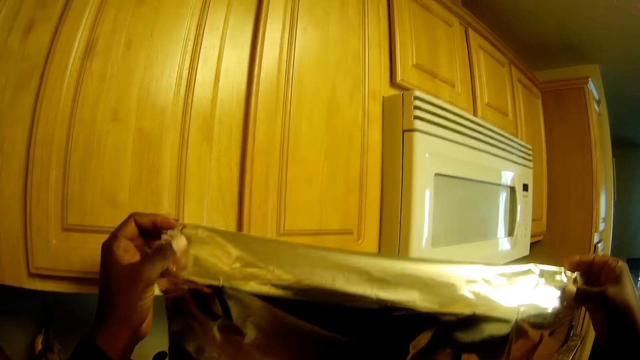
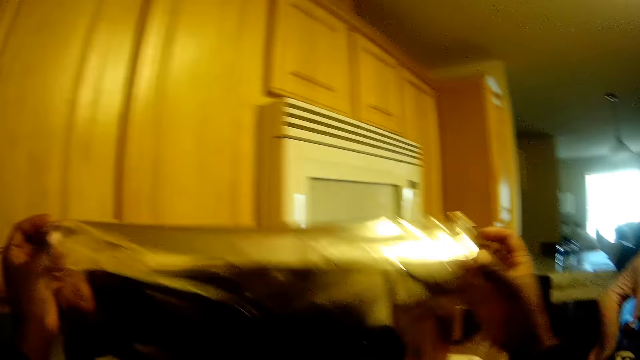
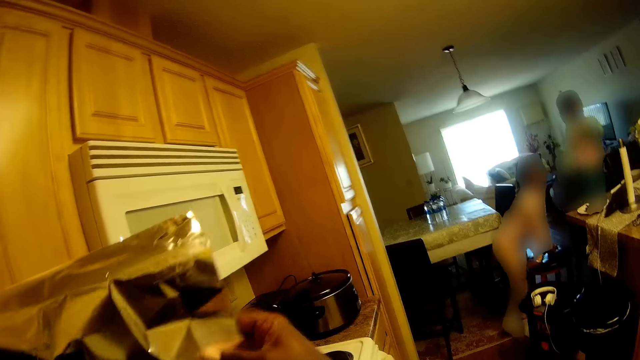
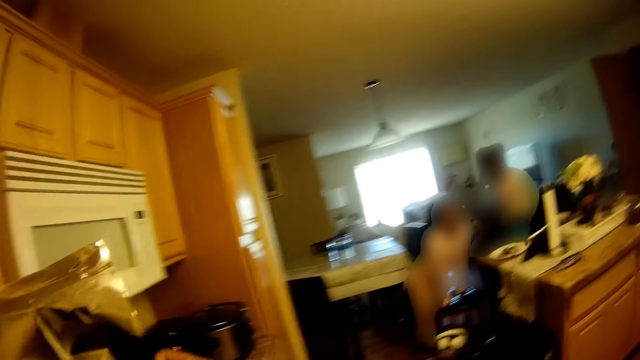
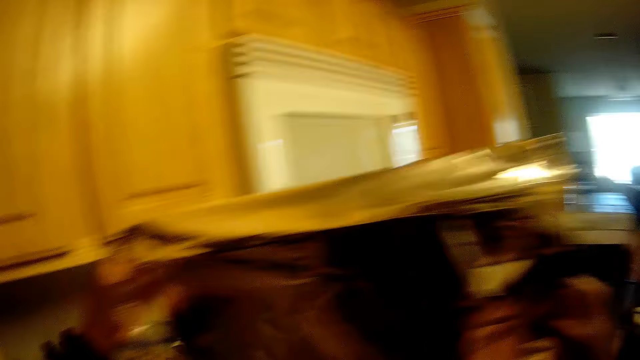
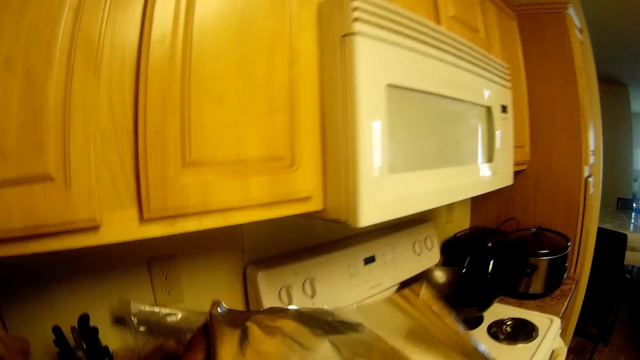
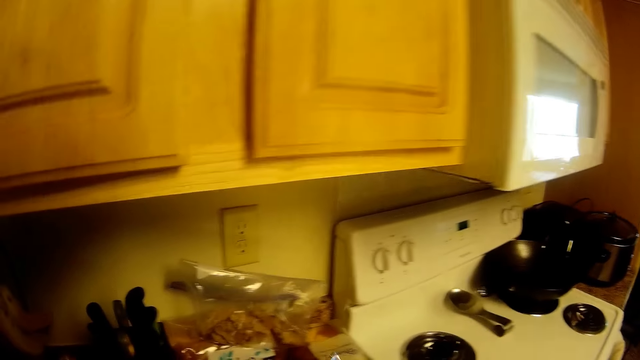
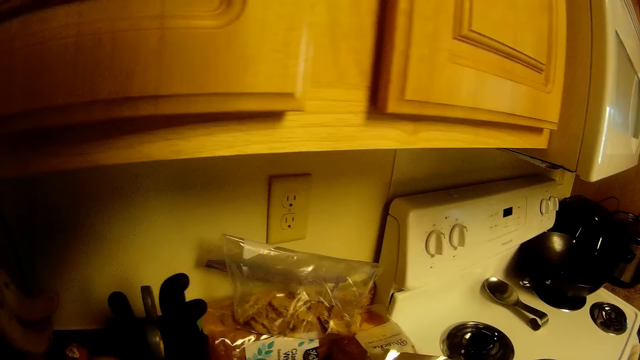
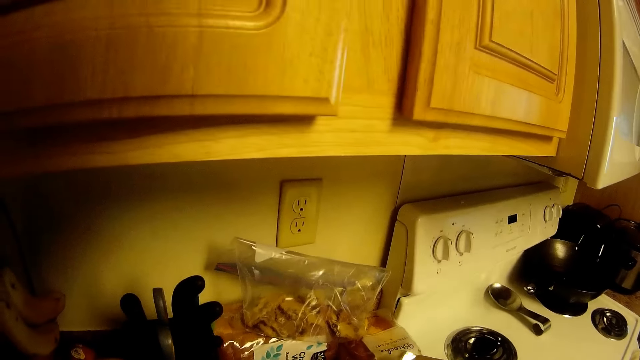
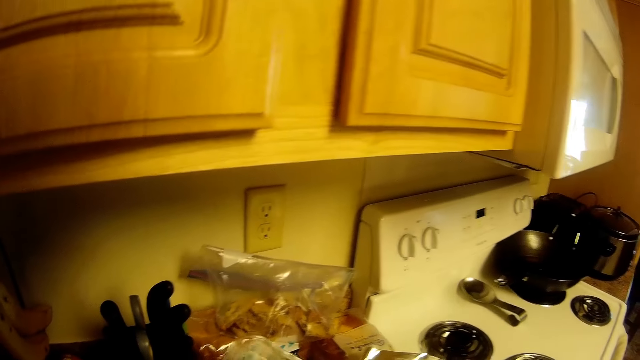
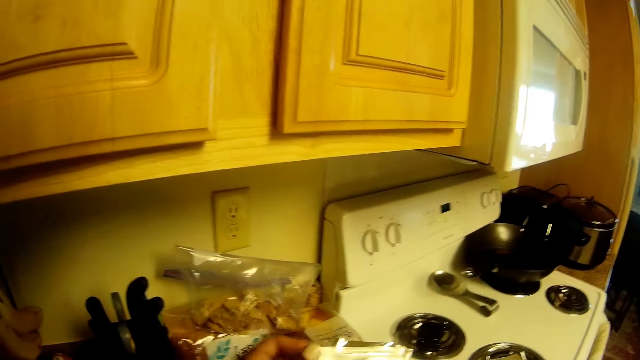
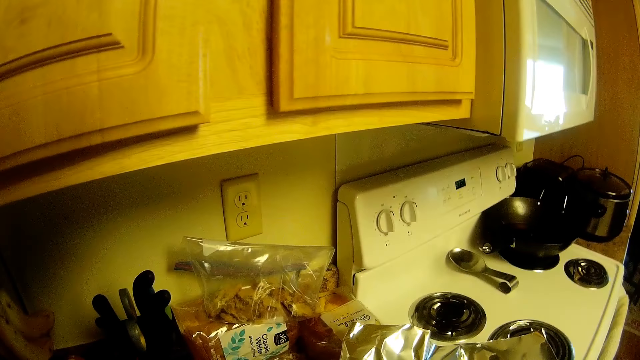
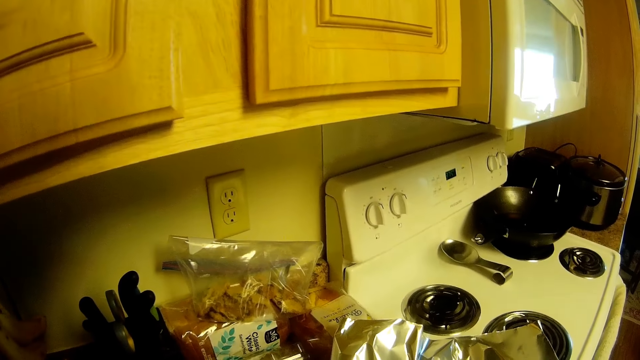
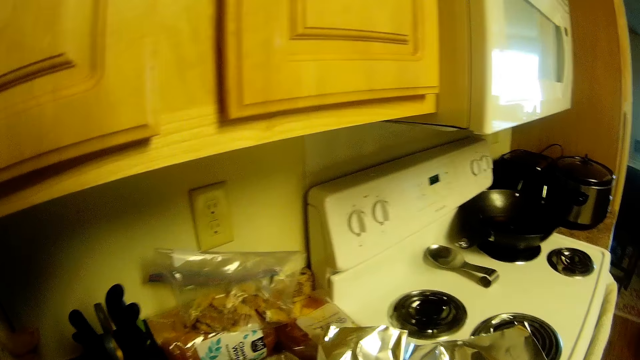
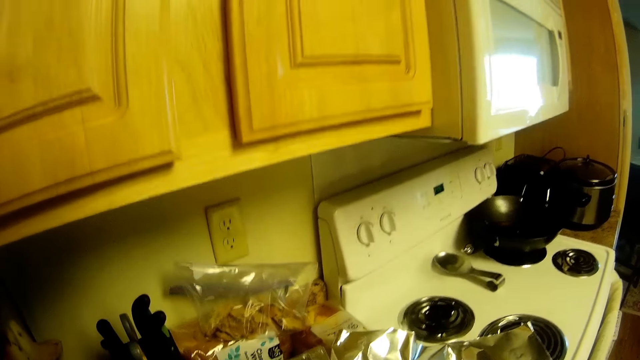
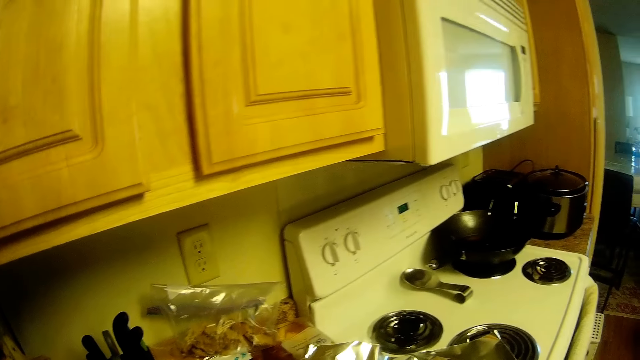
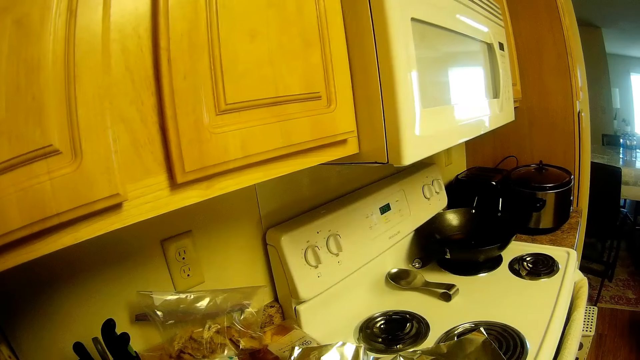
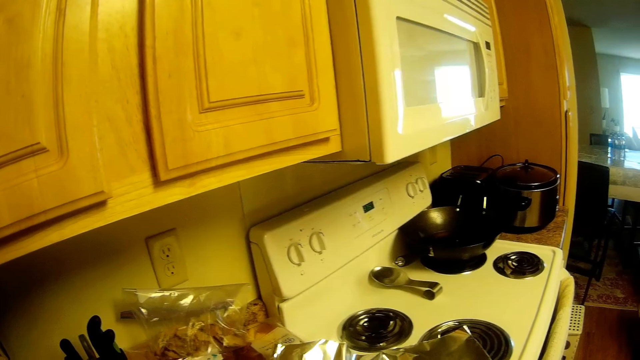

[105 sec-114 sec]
A child holds the stool. Another child stands on the chair. The camera wearer puts the foil on the counter. They interact with a girl and another girl.

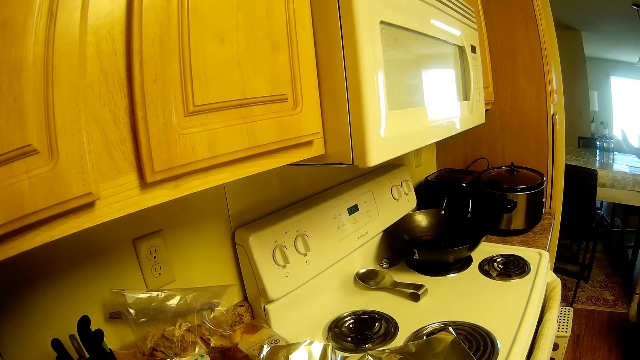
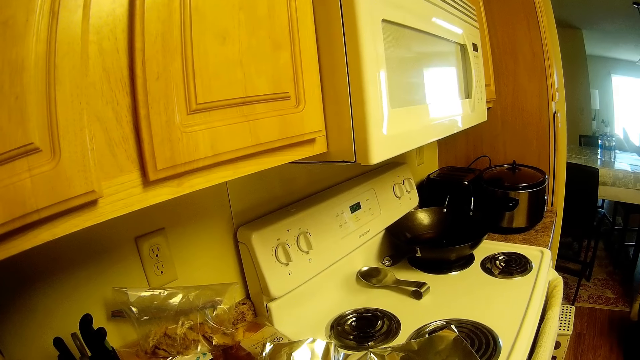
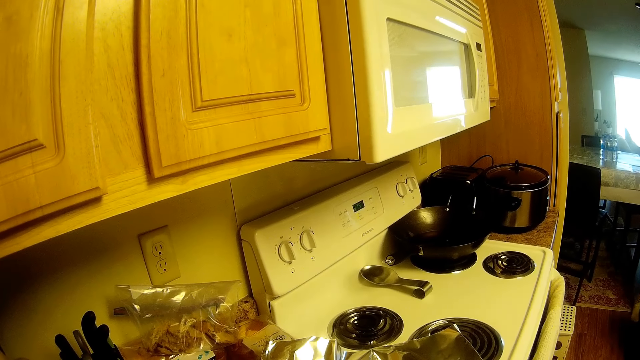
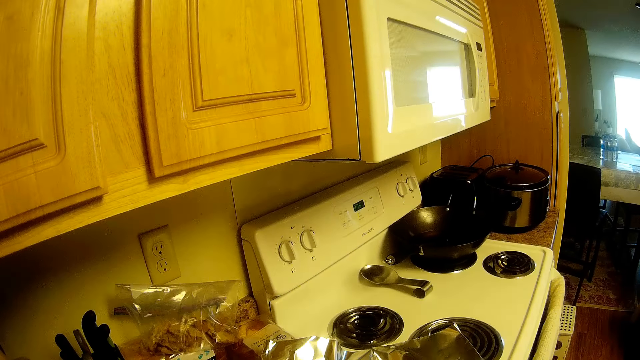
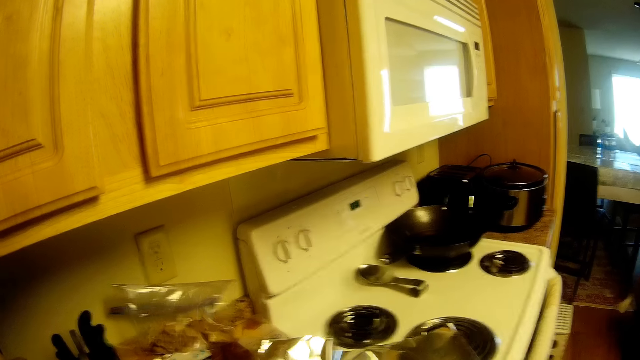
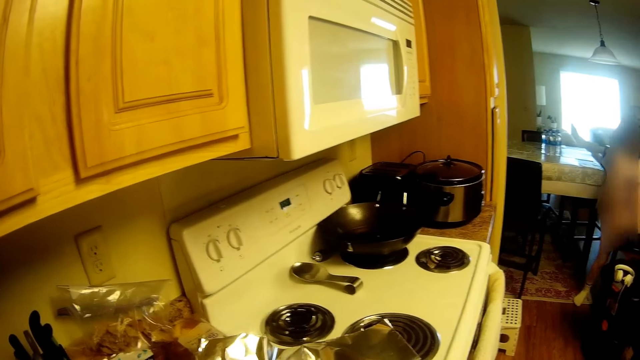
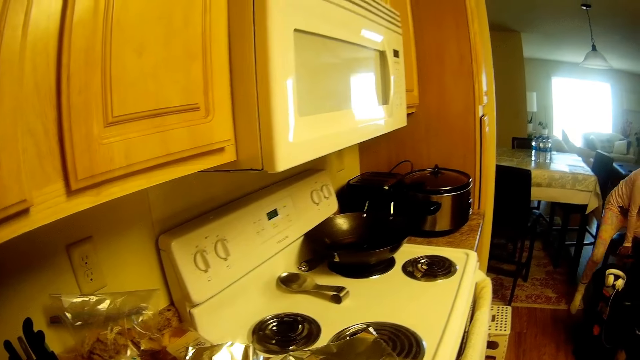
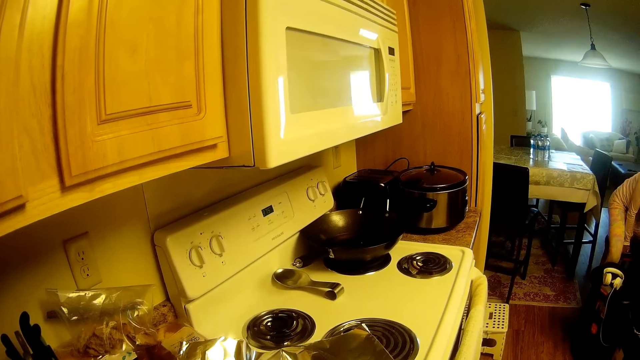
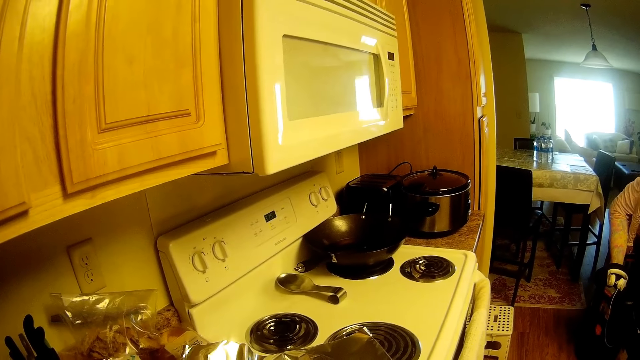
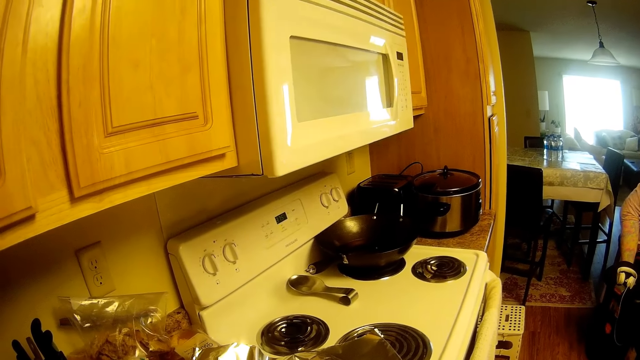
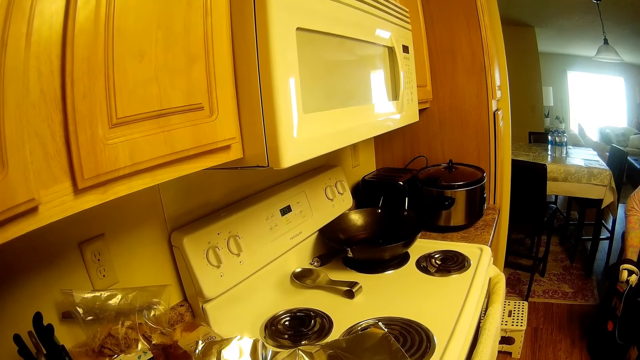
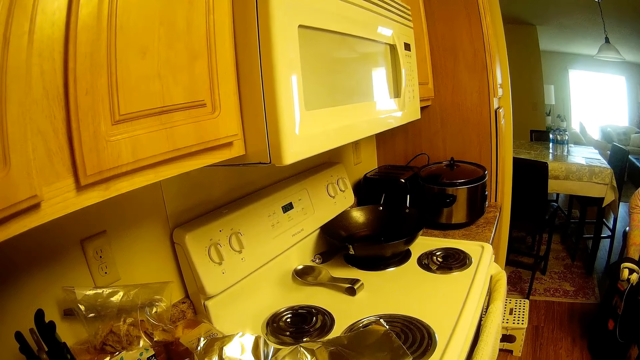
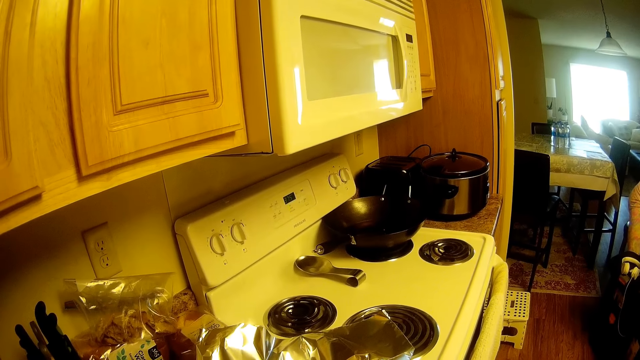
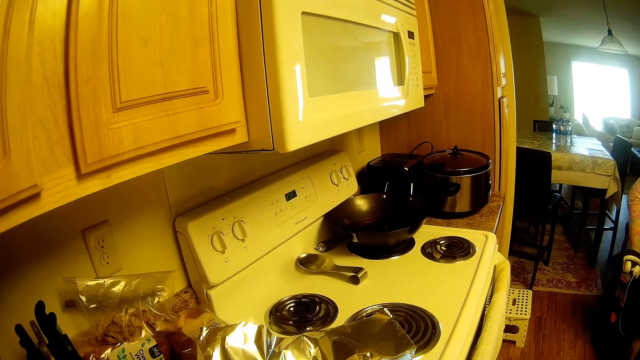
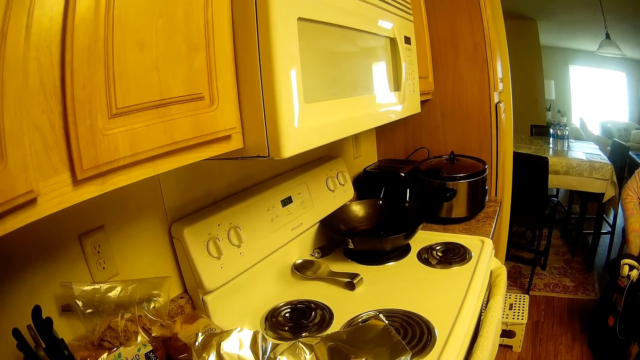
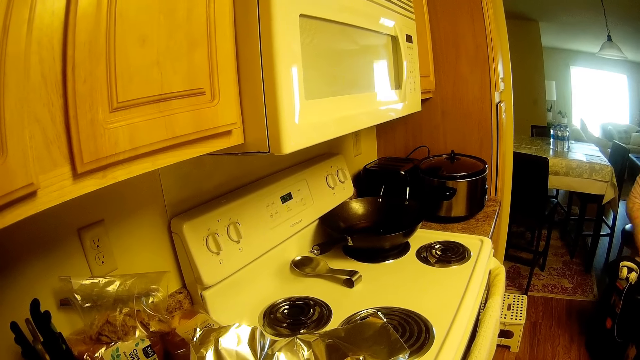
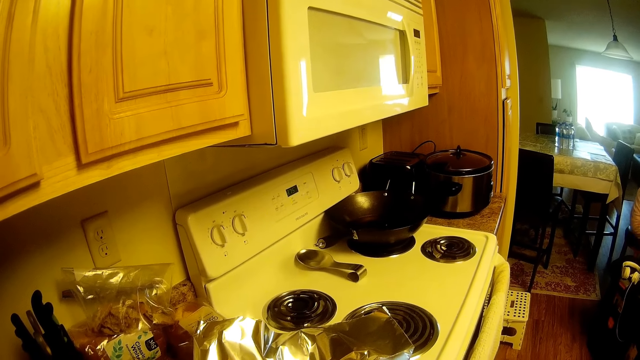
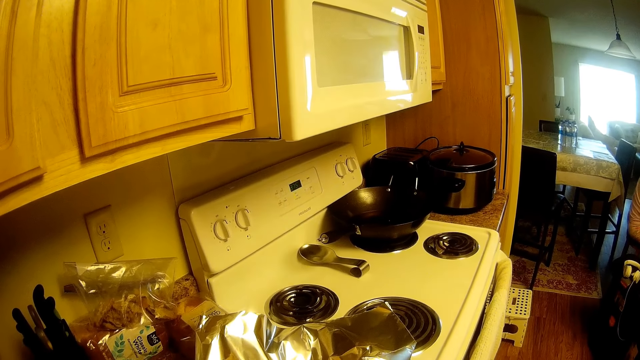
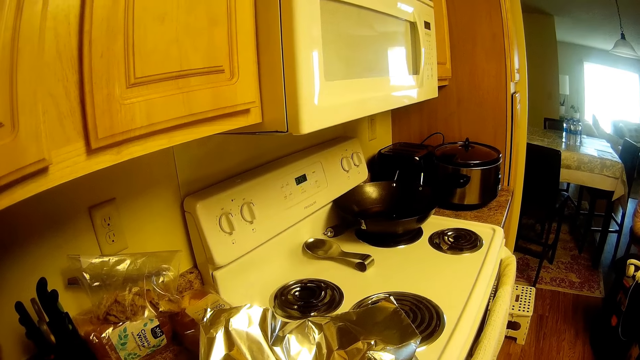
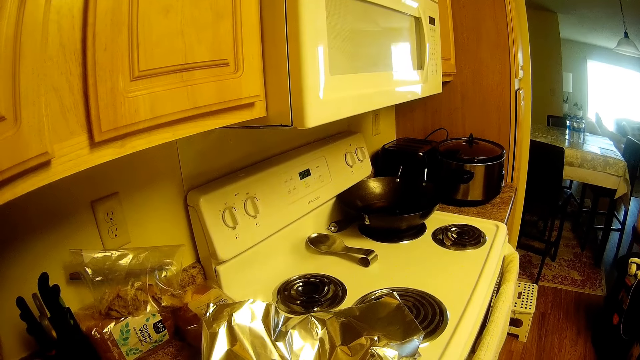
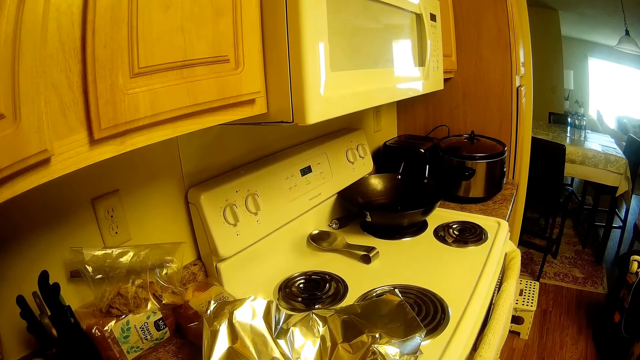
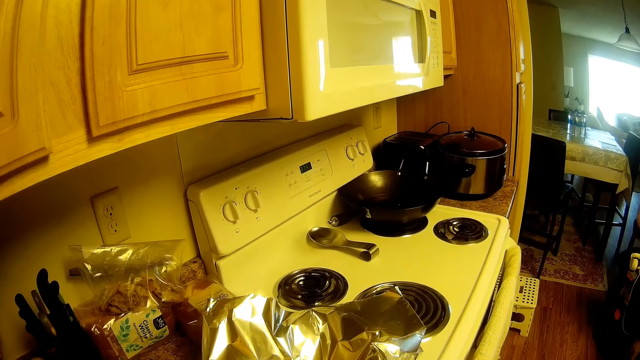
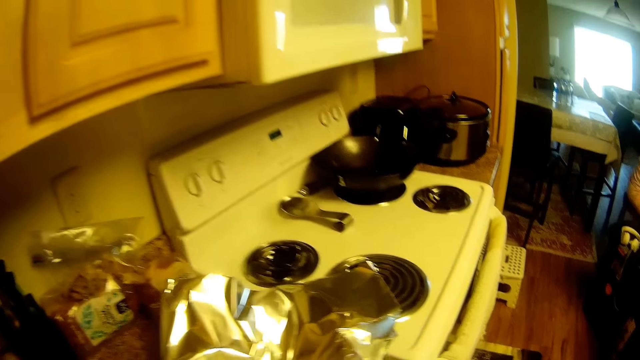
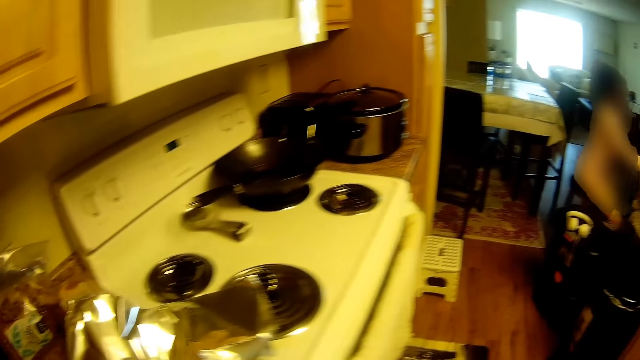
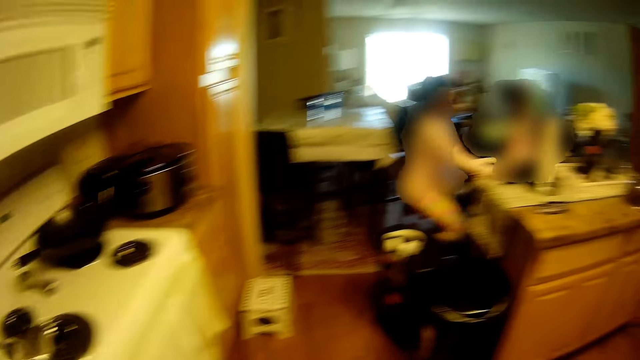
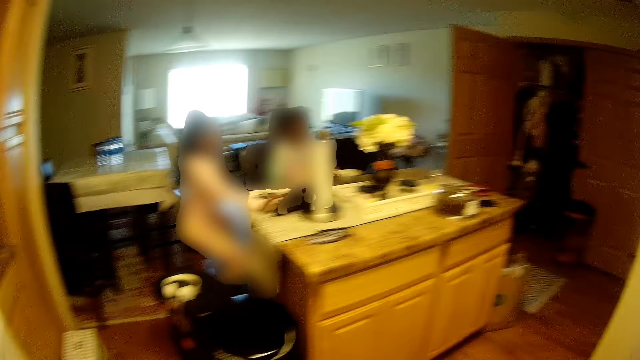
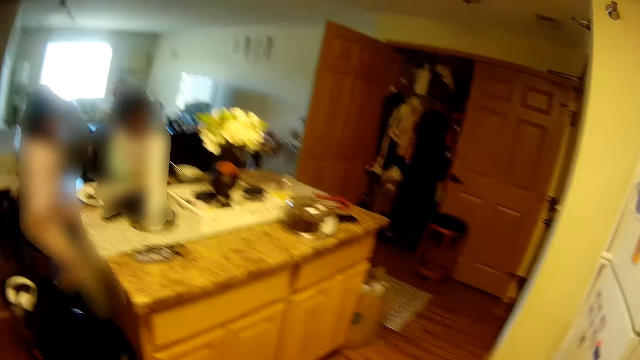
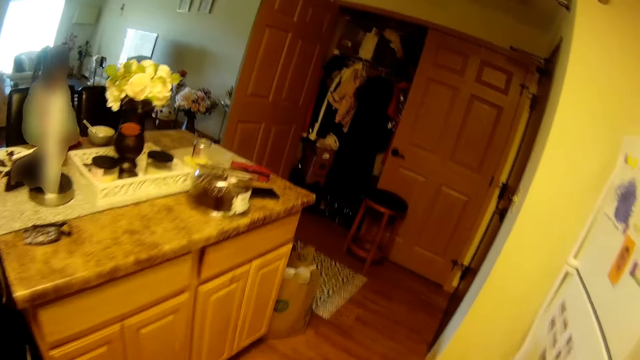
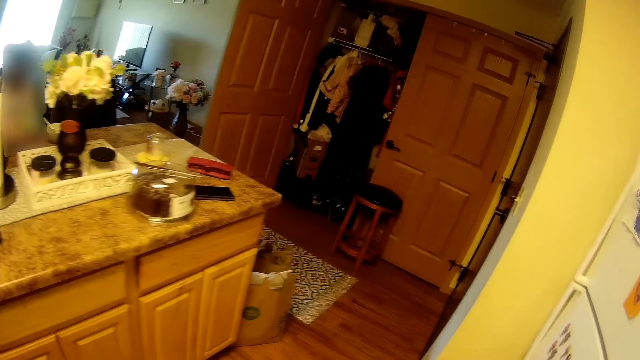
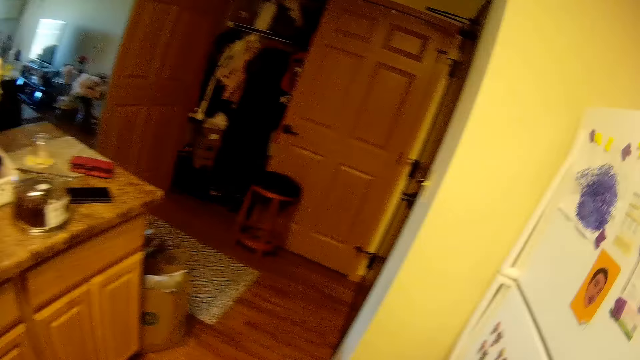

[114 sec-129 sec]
A child plays with the stool. The camera wearer walks in the kitchen. The child sits at the counter.
